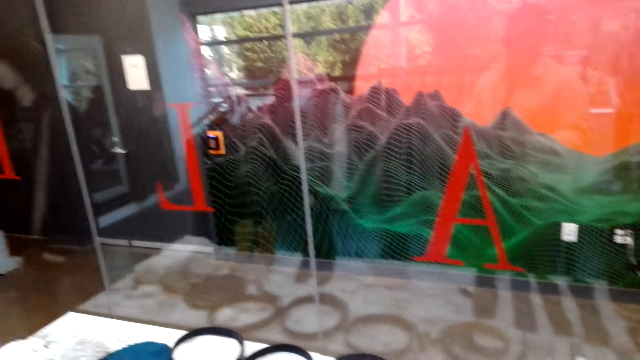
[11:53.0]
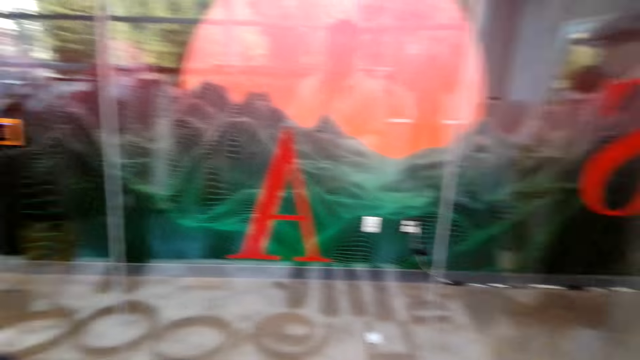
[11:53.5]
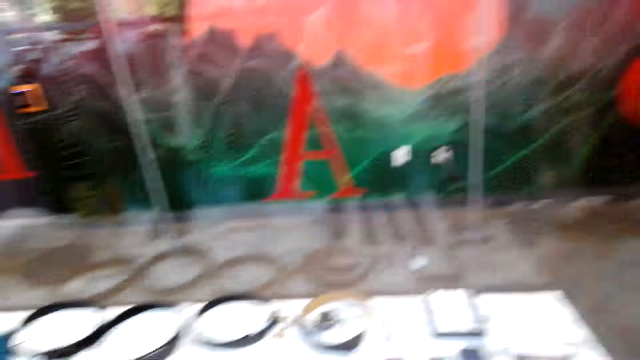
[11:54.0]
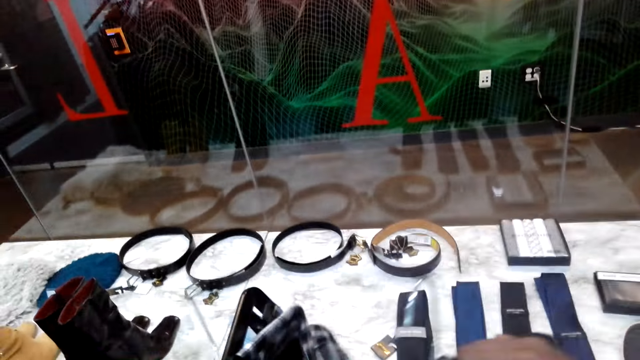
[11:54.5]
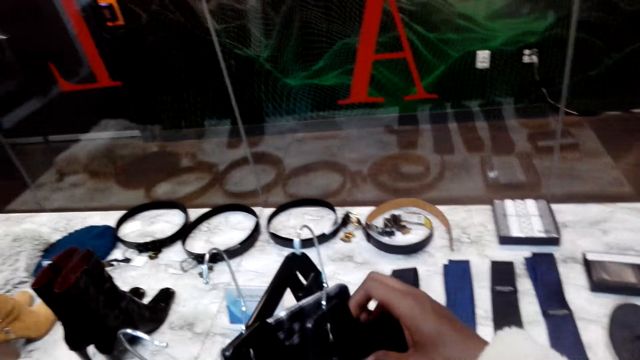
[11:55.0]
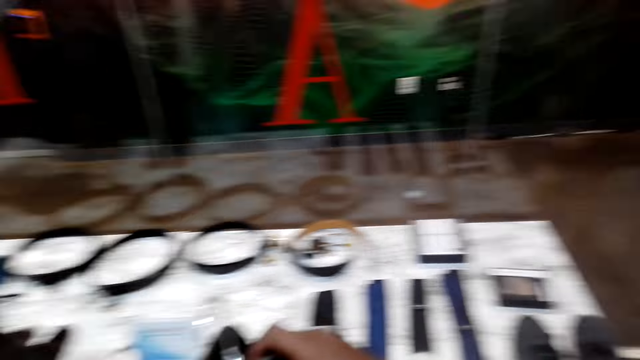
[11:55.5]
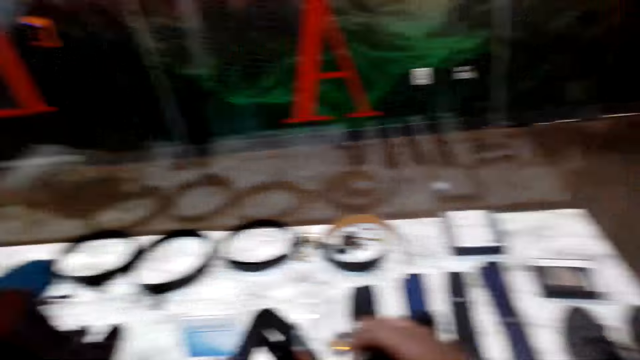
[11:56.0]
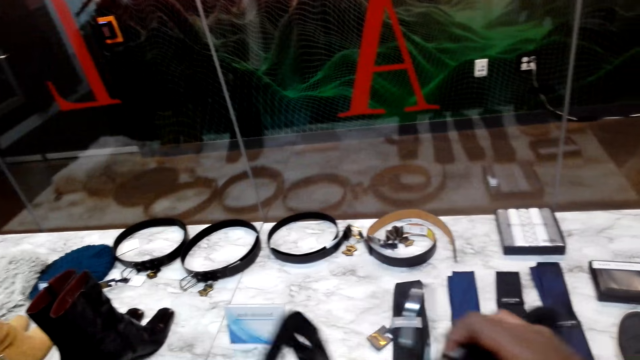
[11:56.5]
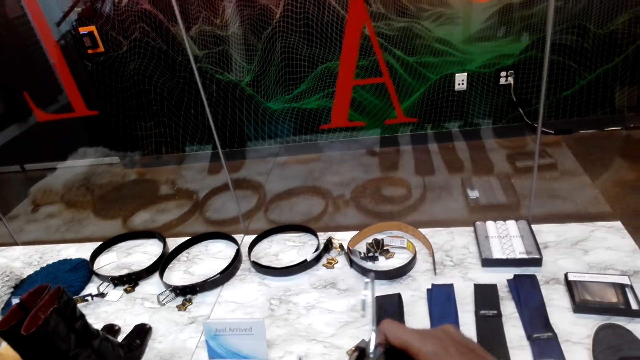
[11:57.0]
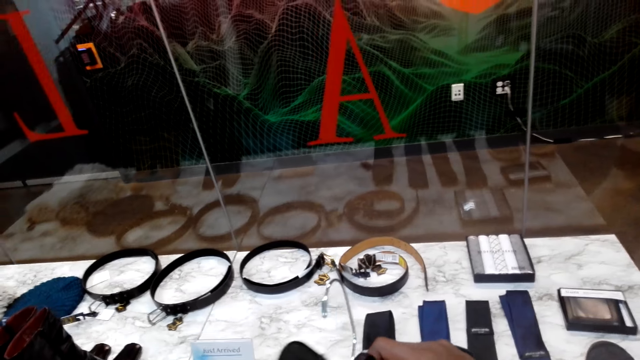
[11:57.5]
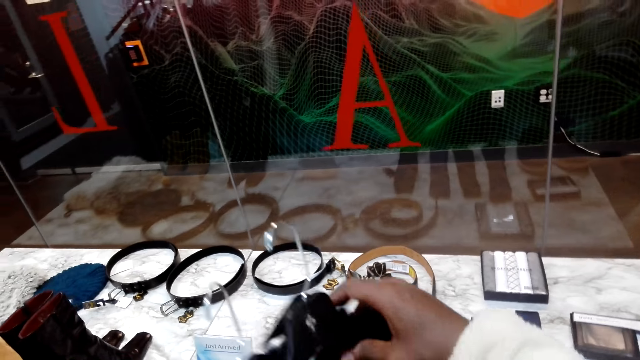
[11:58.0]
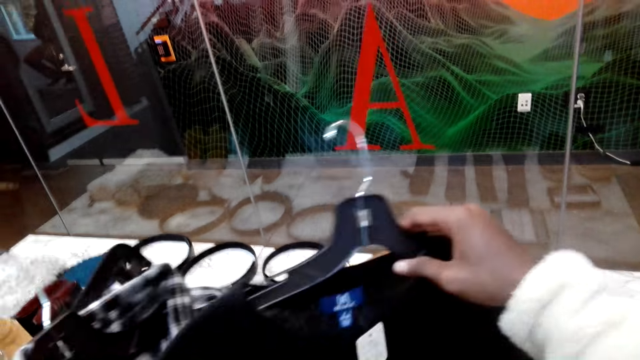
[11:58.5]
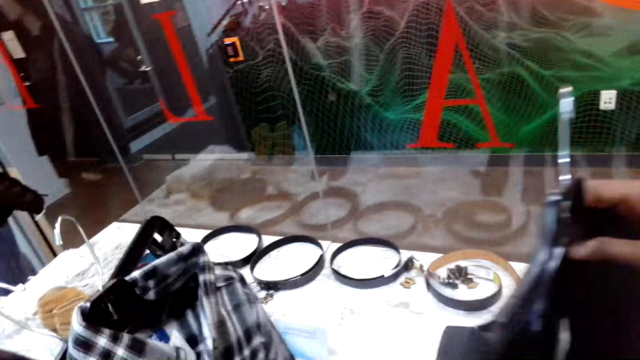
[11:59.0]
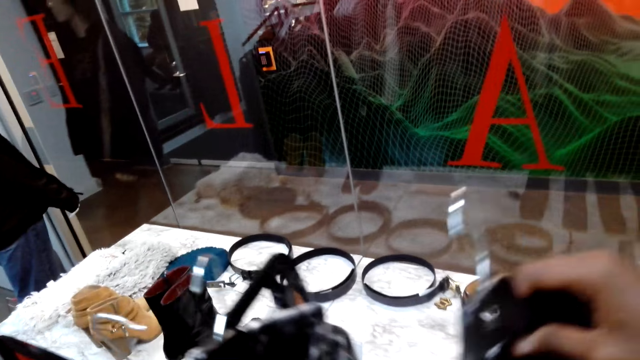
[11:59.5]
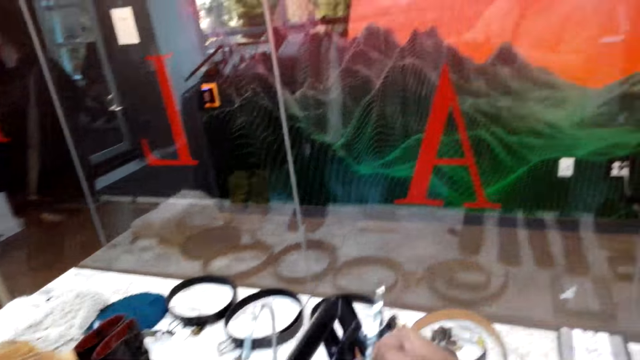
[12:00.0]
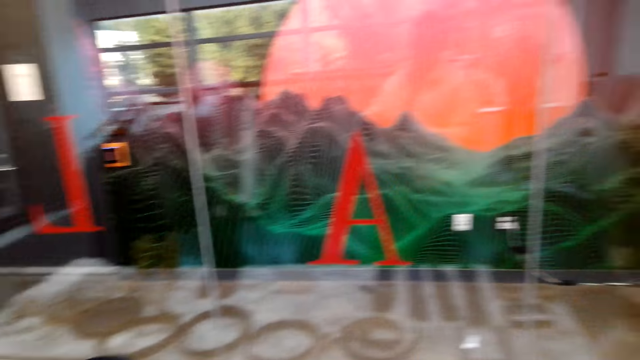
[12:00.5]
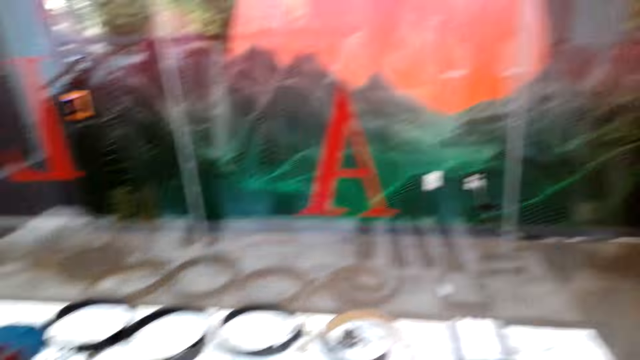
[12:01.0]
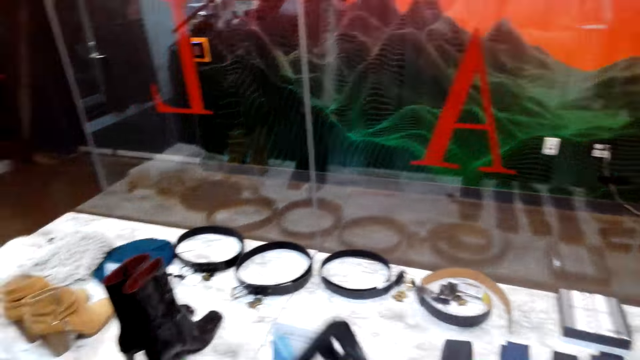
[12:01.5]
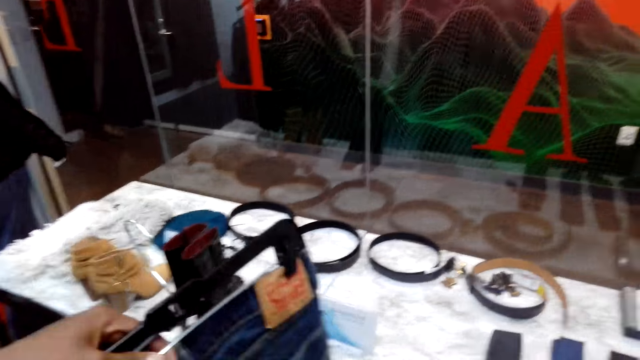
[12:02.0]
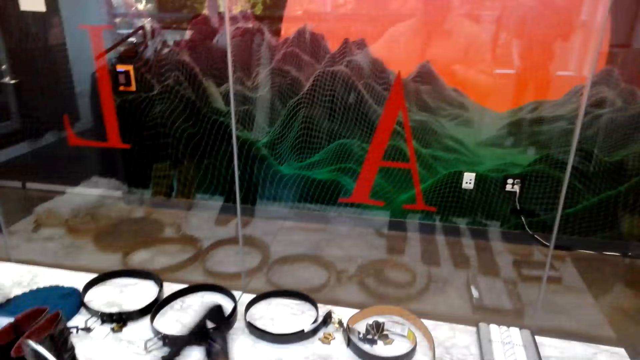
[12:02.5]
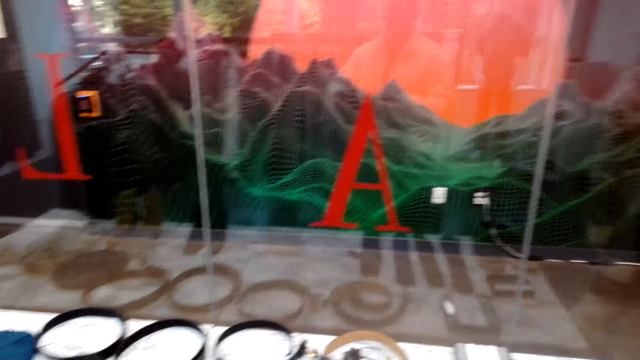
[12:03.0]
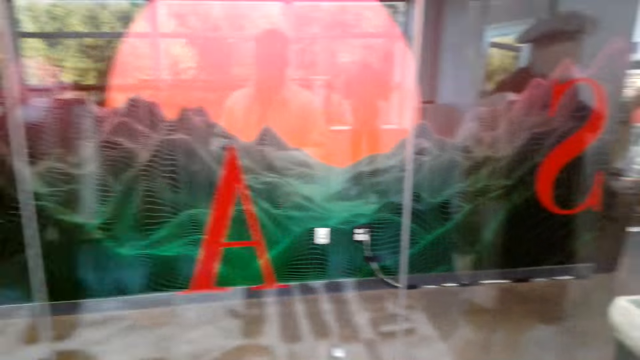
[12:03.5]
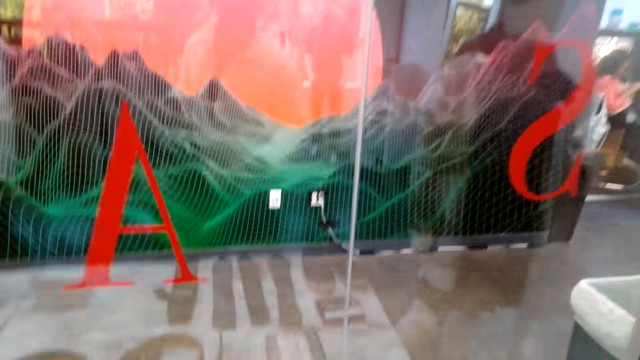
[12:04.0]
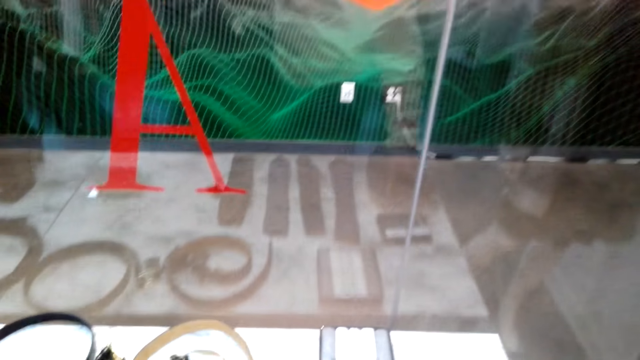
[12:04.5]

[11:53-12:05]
The camera wearer looks around. They adjust hangers. They move clothes. They adjust the clothes.

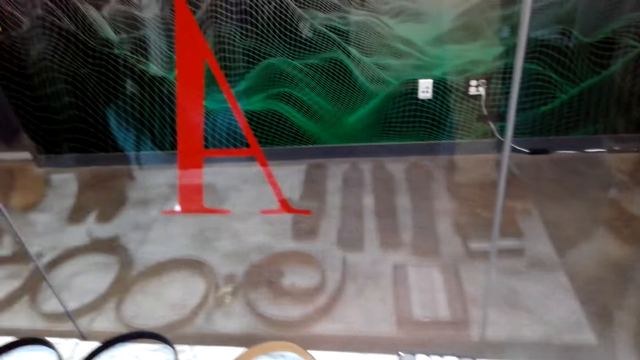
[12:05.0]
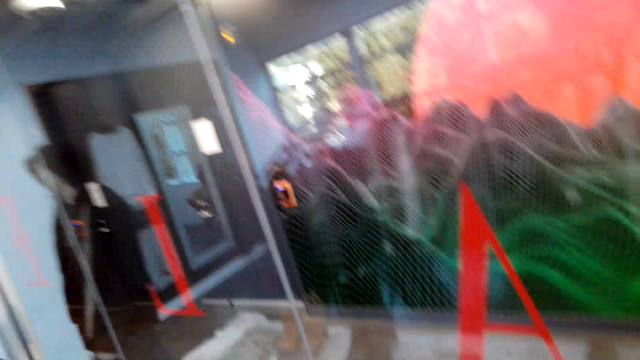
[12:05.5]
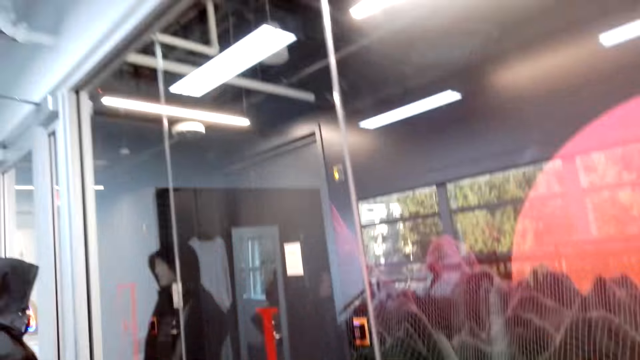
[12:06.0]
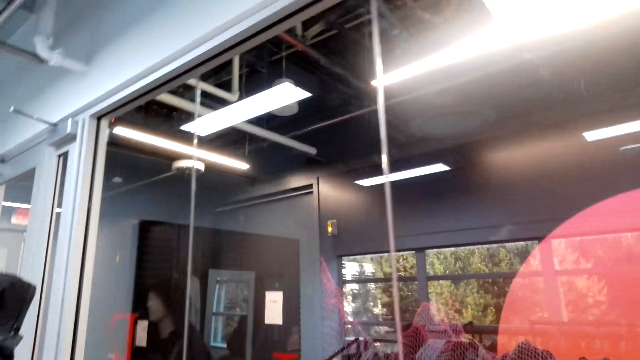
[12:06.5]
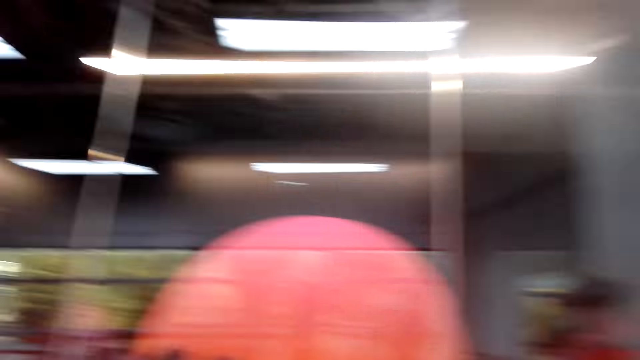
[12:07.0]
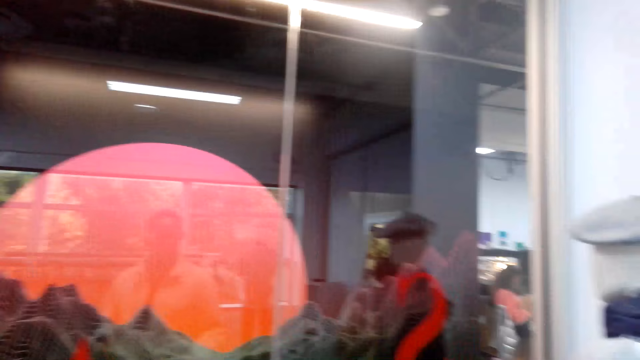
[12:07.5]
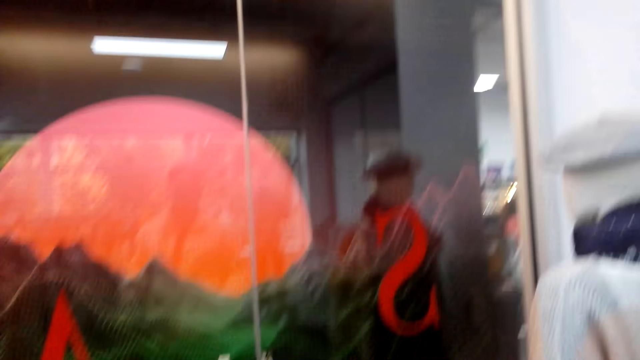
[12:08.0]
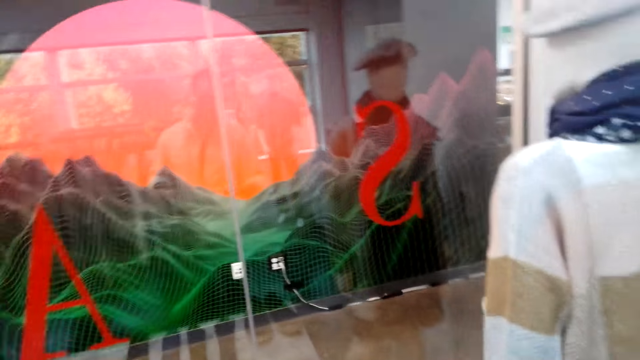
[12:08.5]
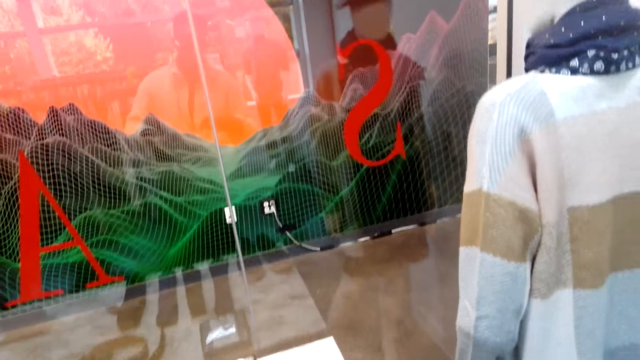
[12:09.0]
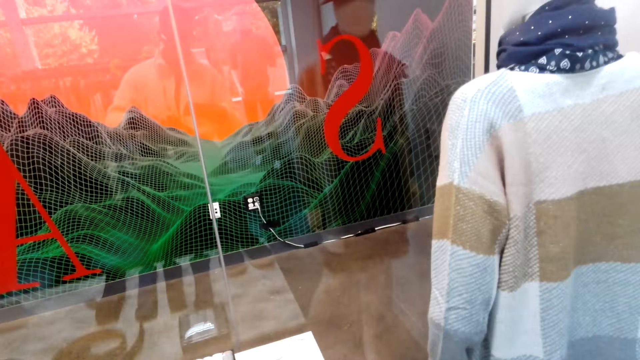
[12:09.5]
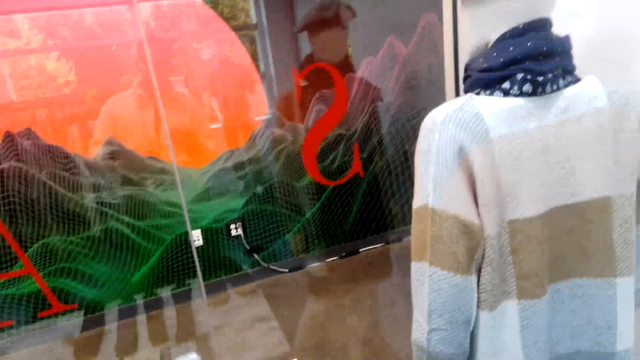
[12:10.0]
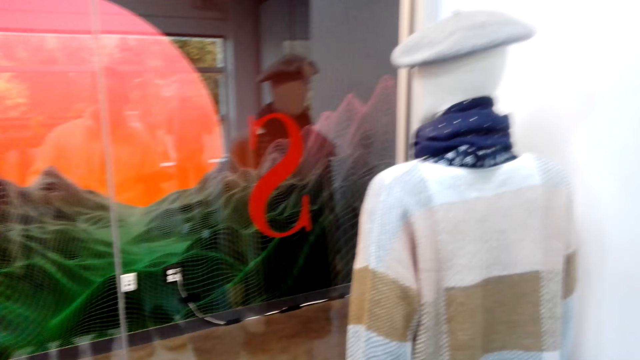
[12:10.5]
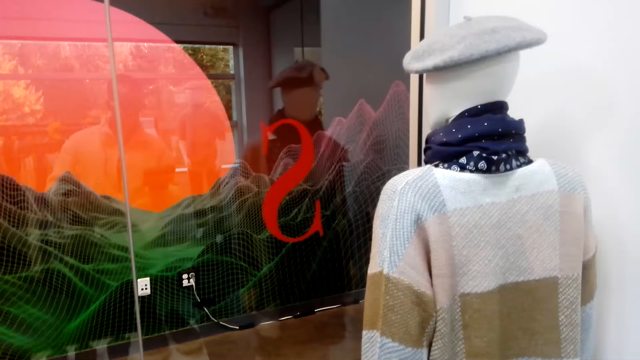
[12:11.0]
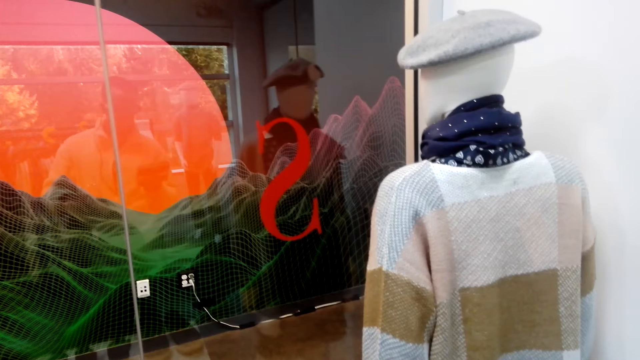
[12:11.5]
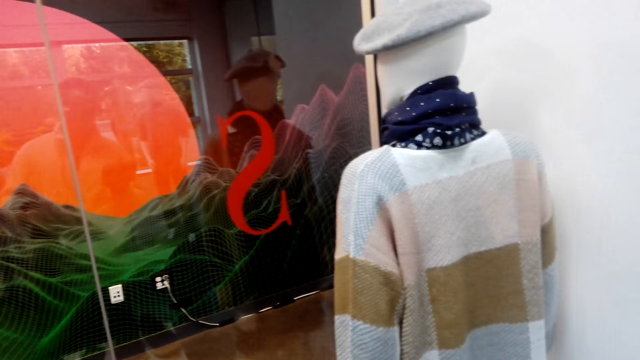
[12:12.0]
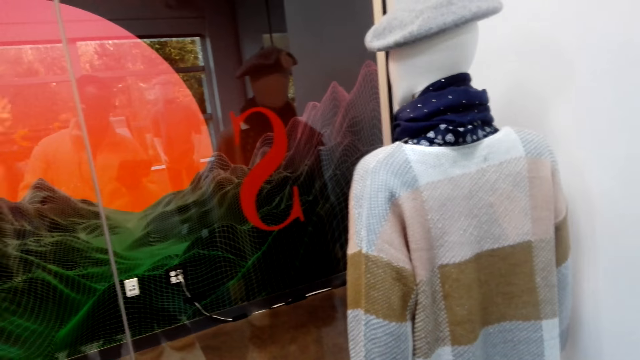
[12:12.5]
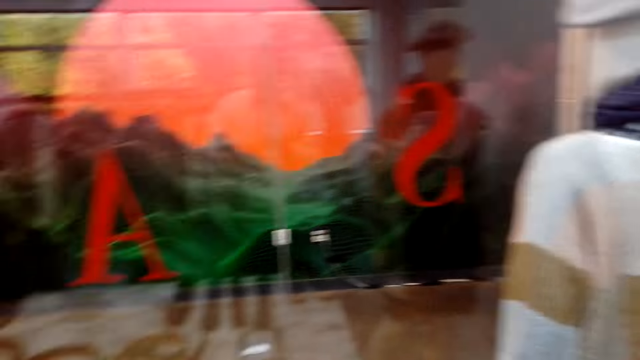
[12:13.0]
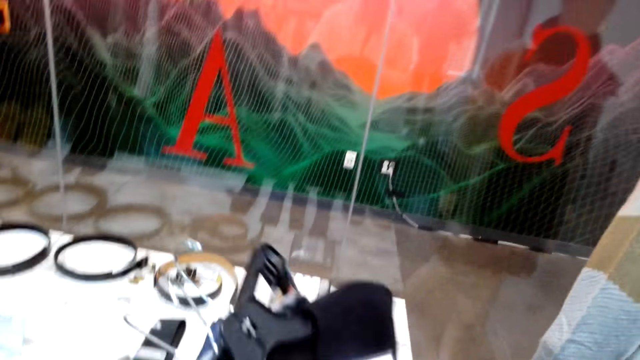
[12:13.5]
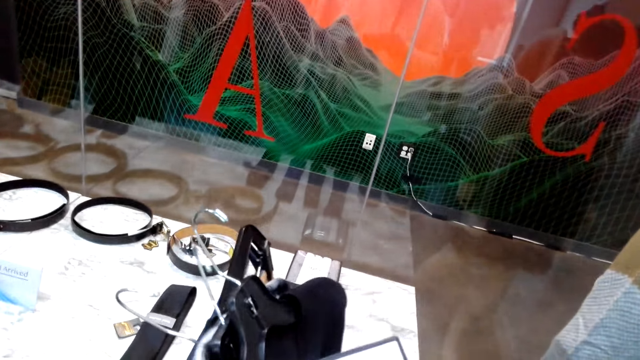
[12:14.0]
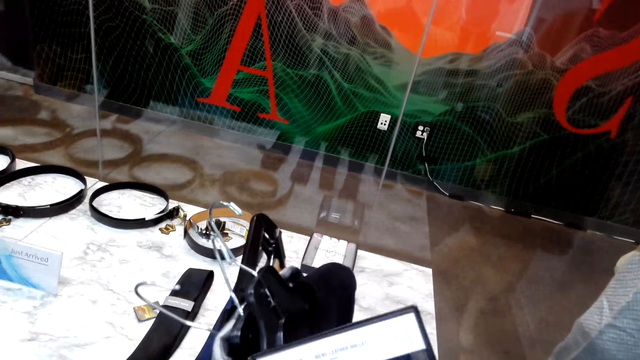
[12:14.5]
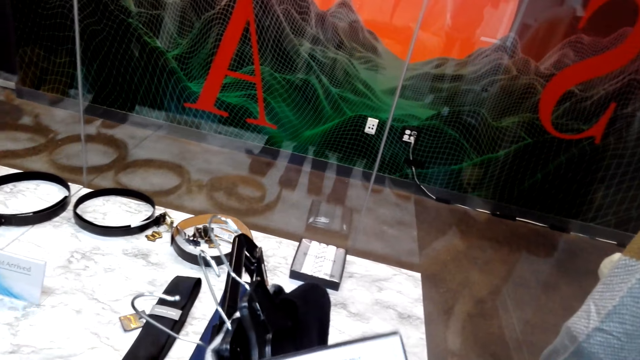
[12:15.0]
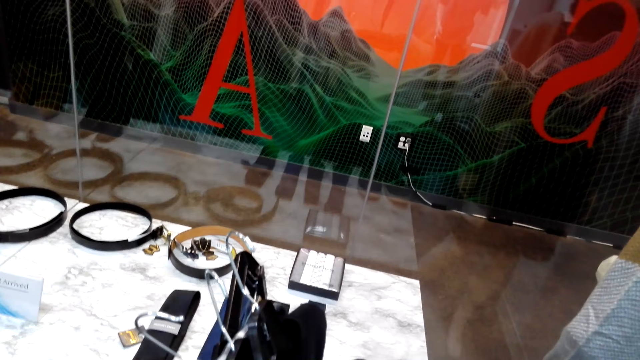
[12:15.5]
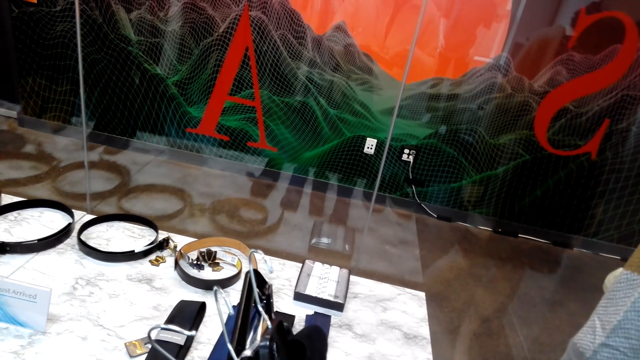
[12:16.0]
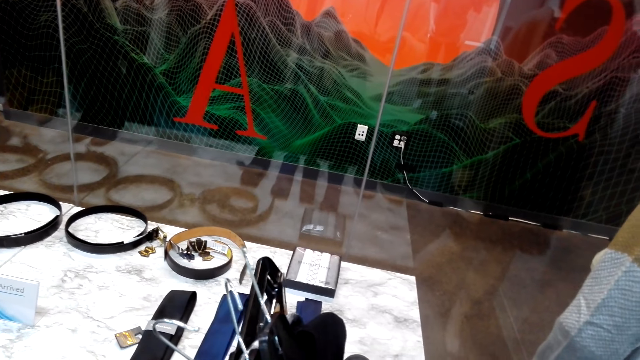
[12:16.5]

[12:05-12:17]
The camera wearer looks around. They move hangers.
